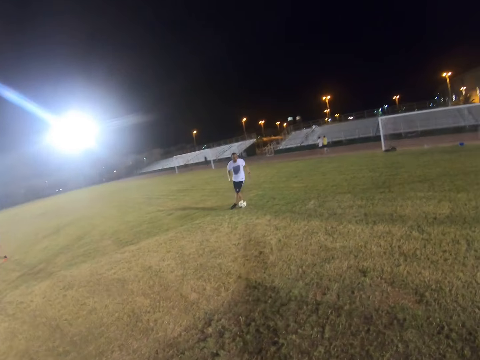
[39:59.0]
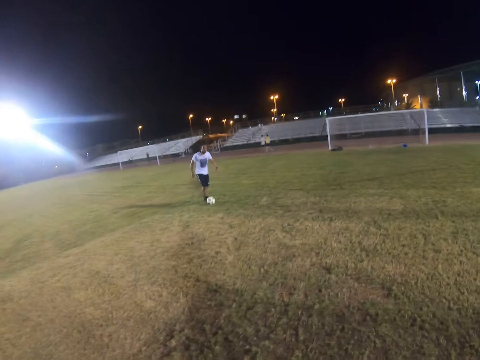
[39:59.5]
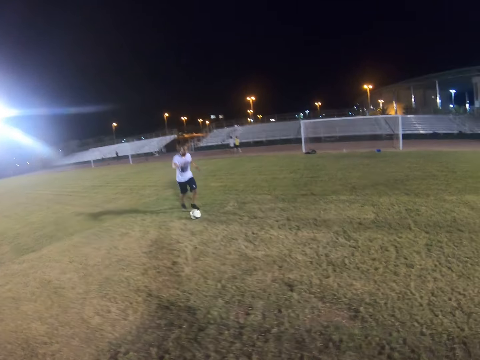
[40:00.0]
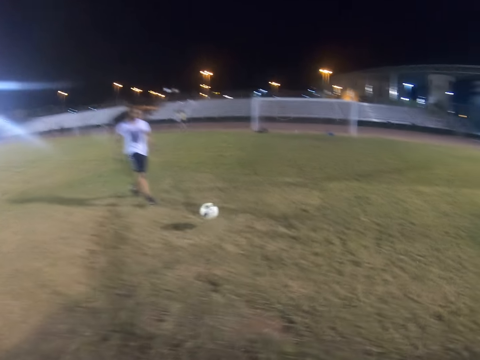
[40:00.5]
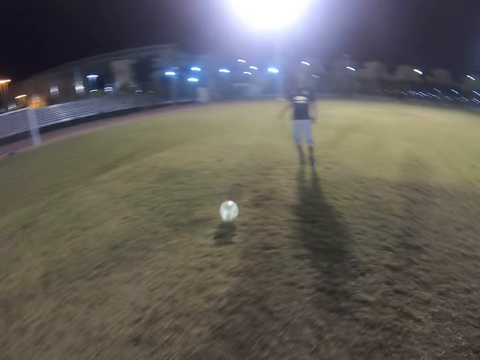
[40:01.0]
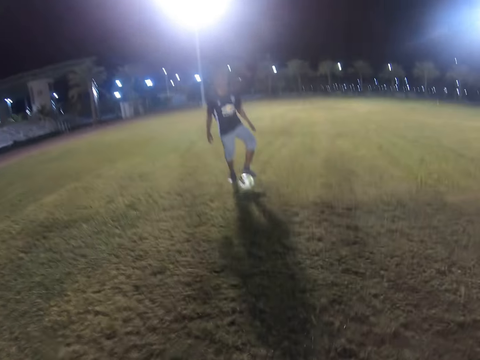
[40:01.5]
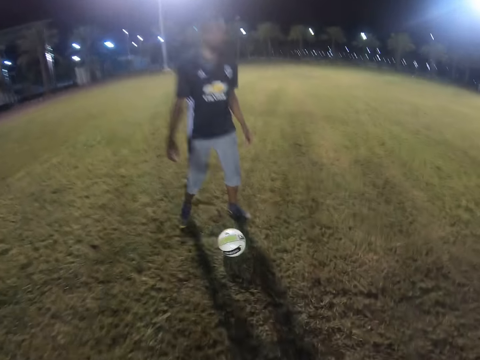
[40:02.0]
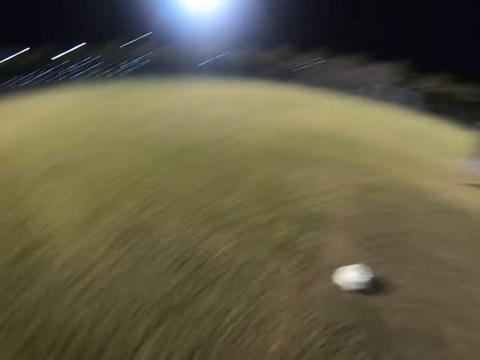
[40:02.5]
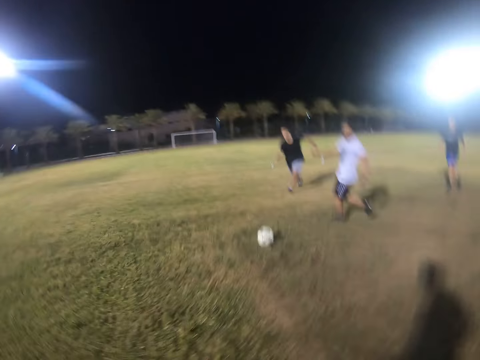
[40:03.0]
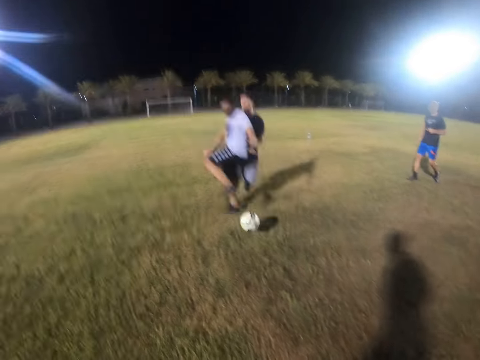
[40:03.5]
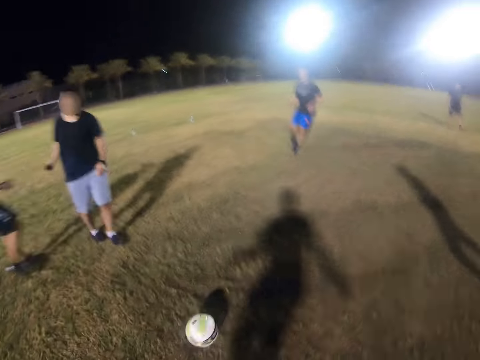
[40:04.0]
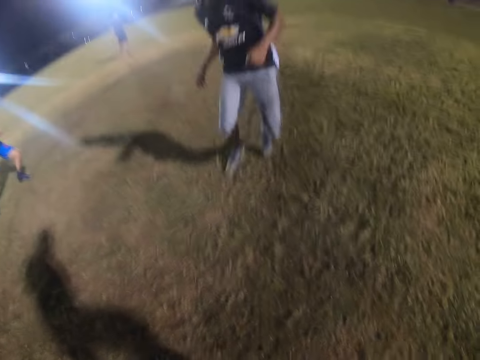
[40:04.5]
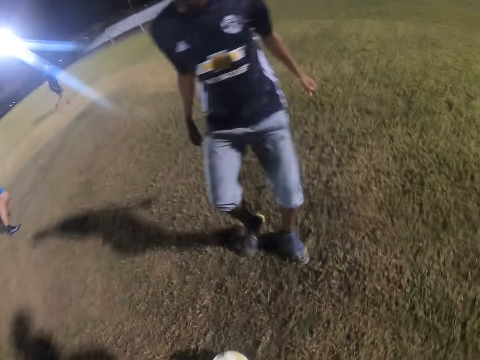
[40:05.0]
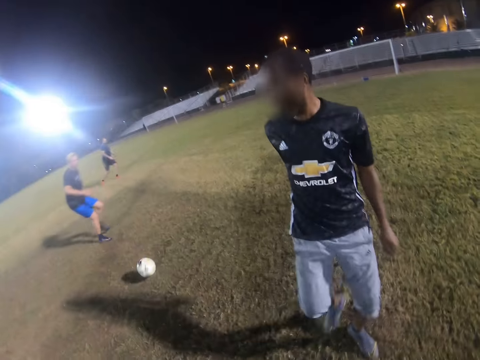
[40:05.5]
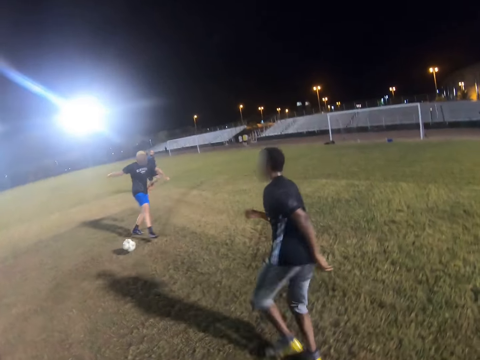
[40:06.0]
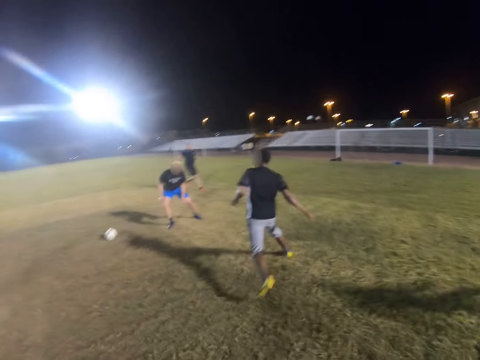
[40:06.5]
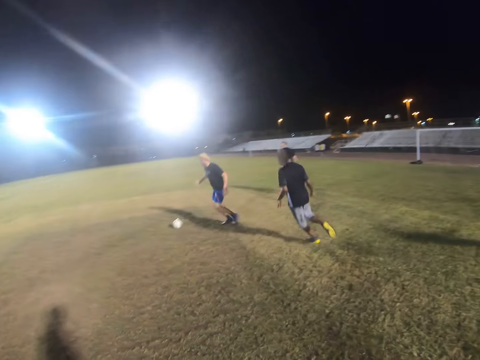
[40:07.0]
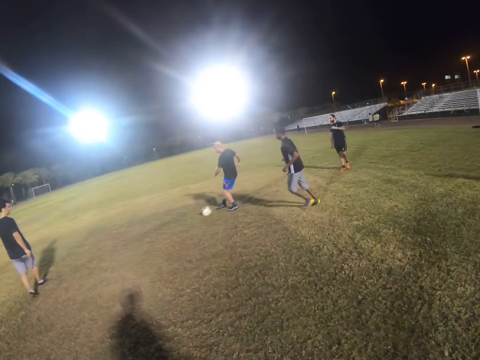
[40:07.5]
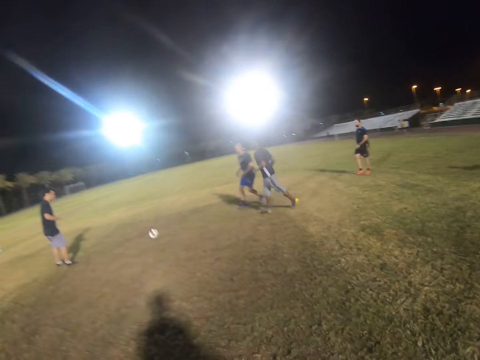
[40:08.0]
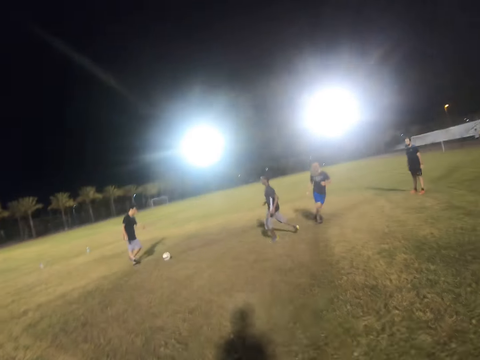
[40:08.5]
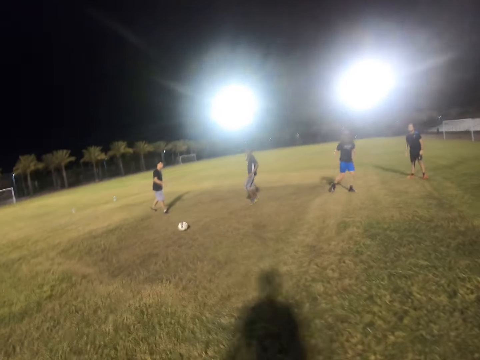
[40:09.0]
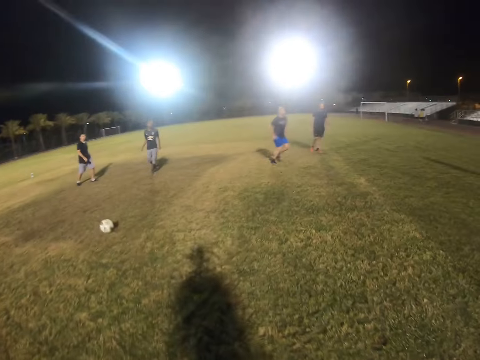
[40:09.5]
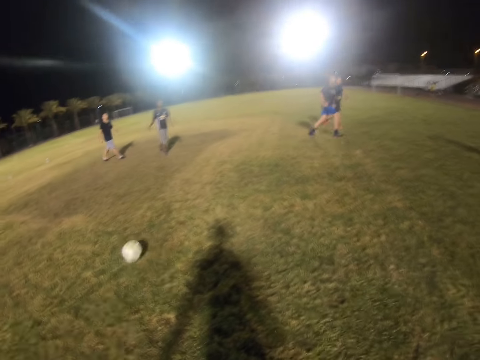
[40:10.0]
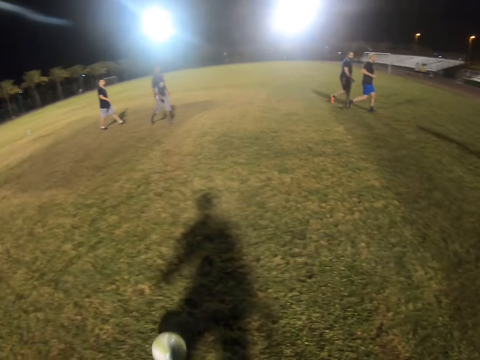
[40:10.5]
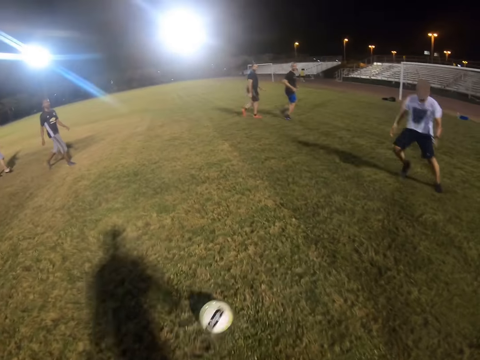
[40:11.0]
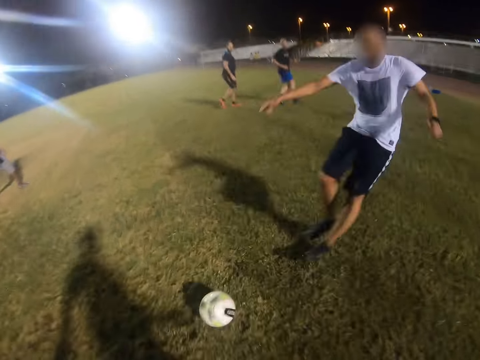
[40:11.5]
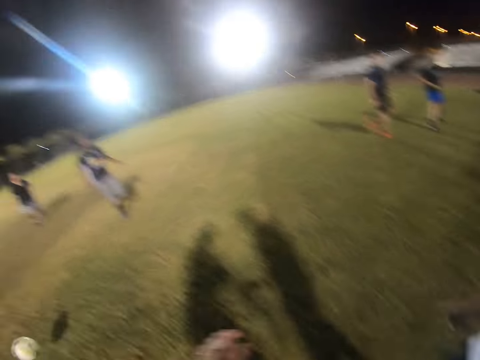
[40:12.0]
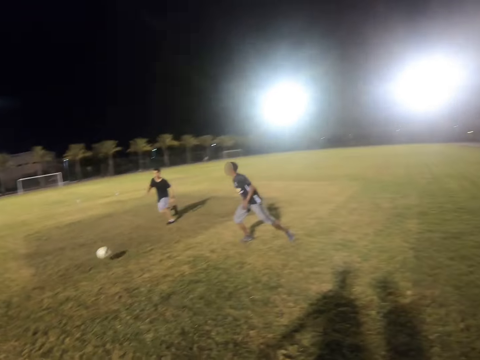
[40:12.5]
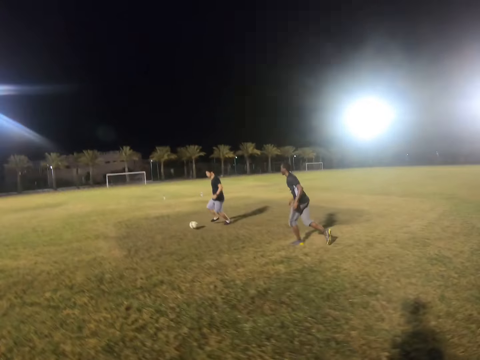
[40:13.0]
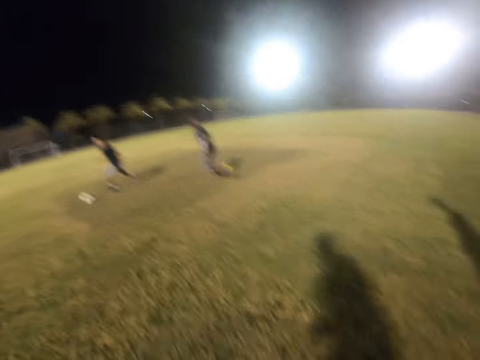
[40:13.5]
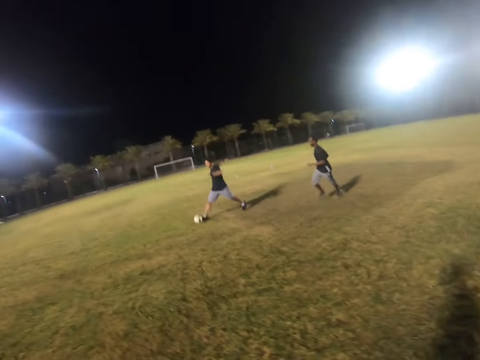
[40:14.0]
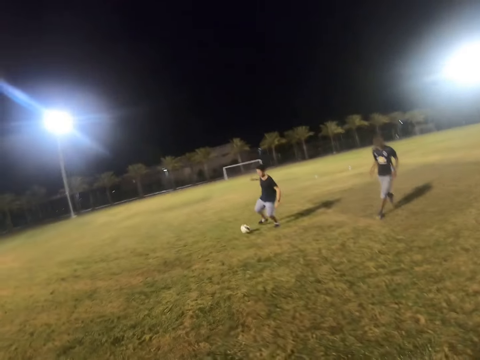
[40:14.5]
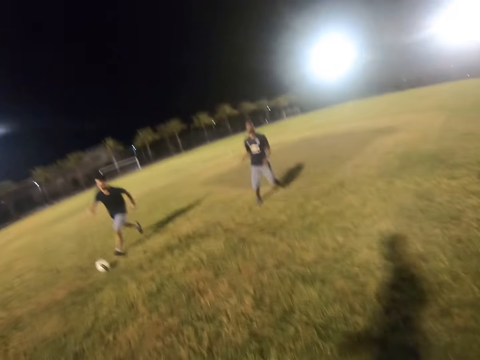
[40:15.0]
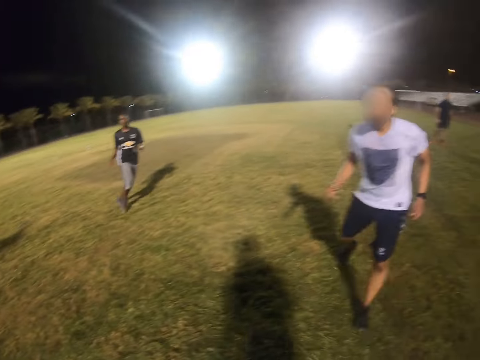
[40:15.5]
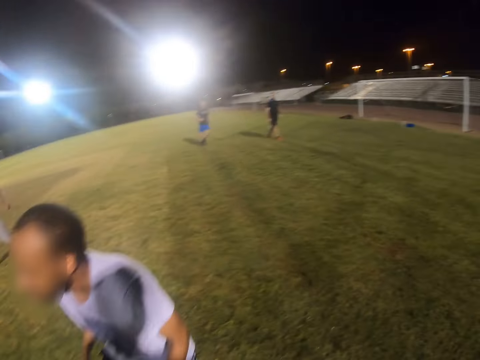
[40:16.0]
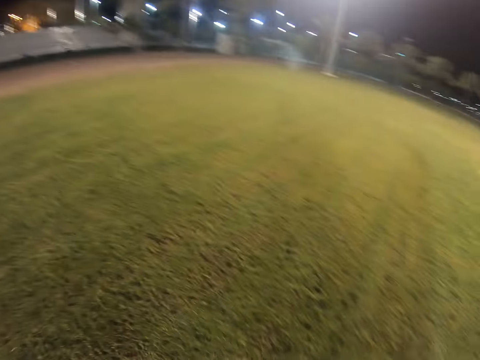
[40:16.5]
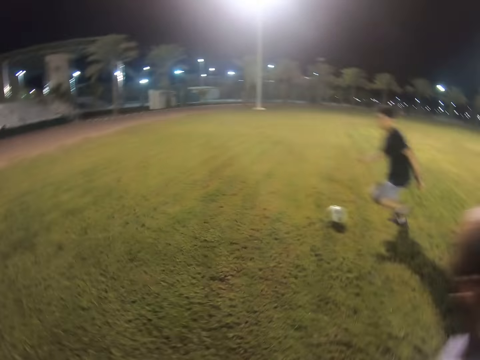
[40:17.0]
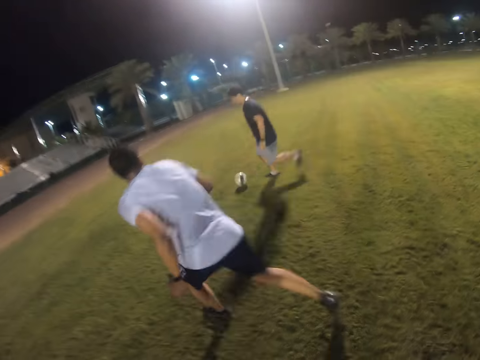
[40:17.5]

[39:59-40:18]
The camera wearer jogs towards the ball. They get the ball and kick the ball. They walk on the field. A person passes the ball to the camera wearer. The camera wearer controls the ball. They kick the ball back. They tackle the ball. They jog on the field.

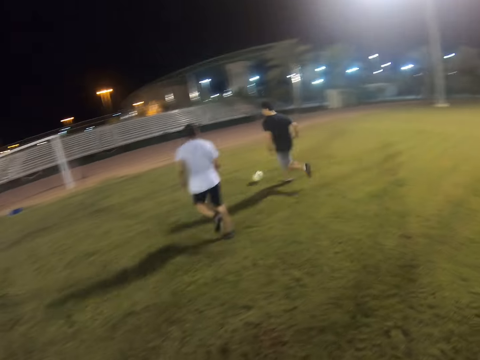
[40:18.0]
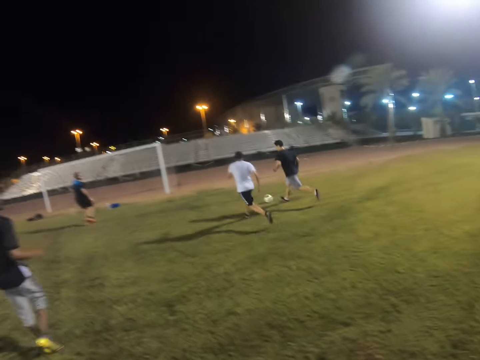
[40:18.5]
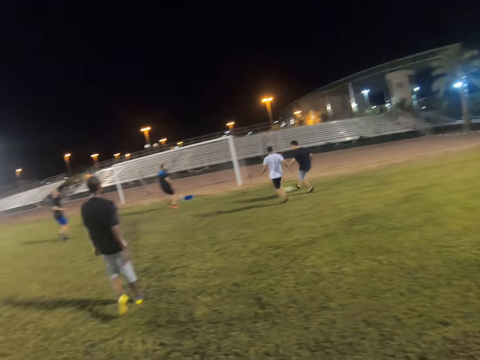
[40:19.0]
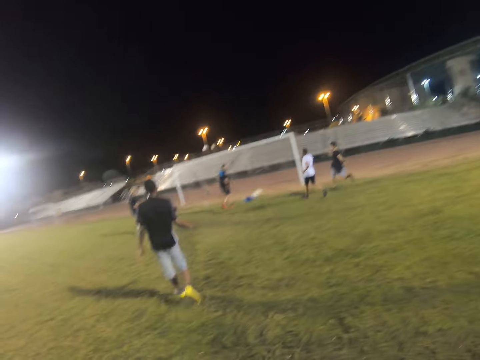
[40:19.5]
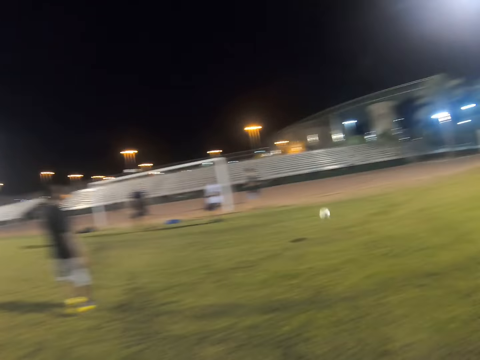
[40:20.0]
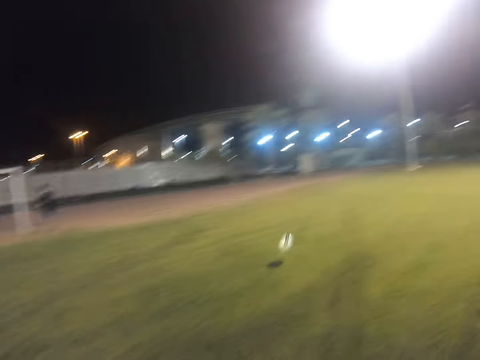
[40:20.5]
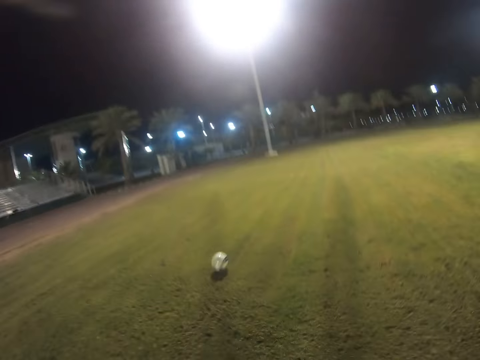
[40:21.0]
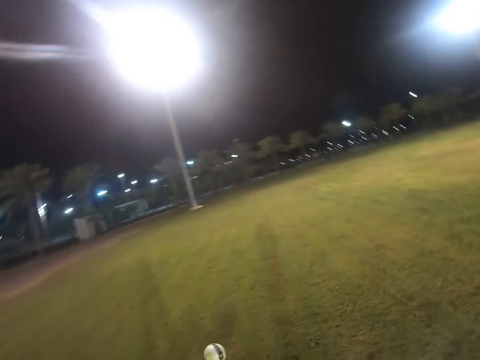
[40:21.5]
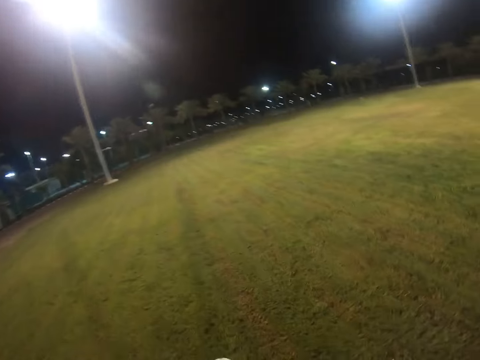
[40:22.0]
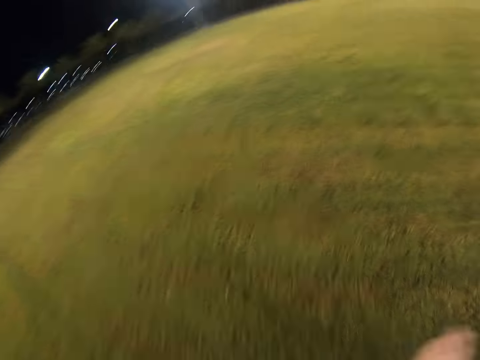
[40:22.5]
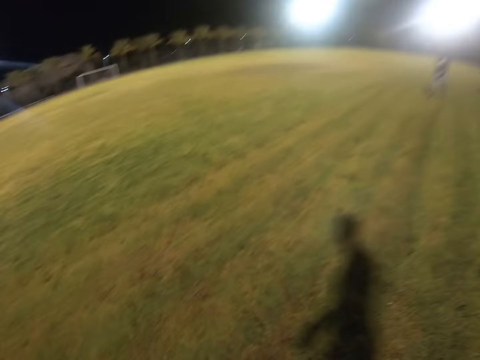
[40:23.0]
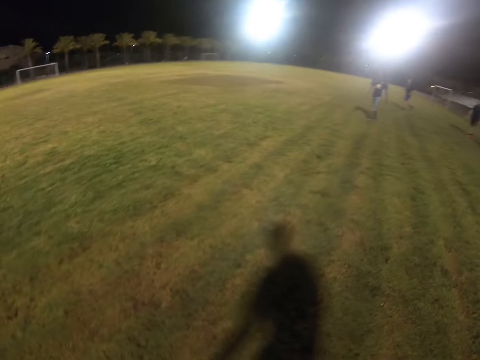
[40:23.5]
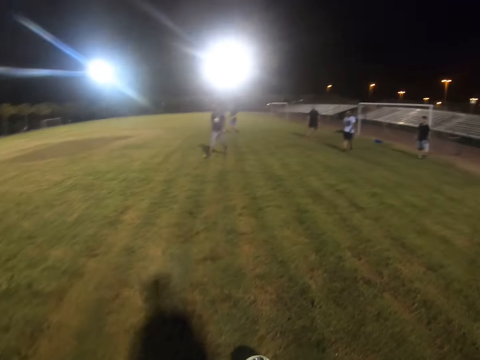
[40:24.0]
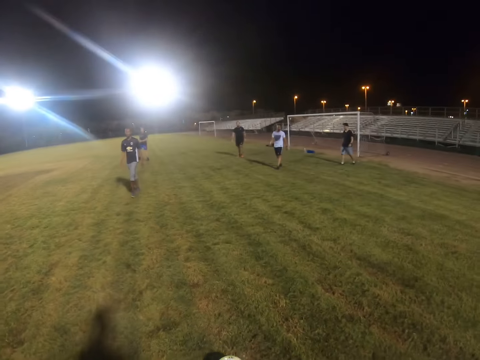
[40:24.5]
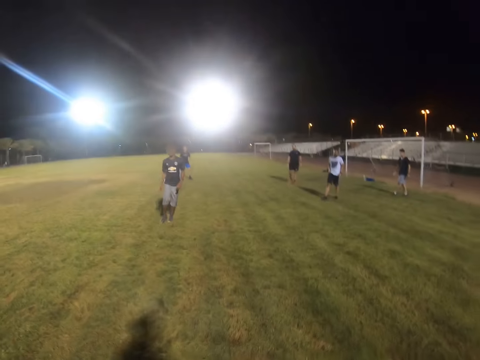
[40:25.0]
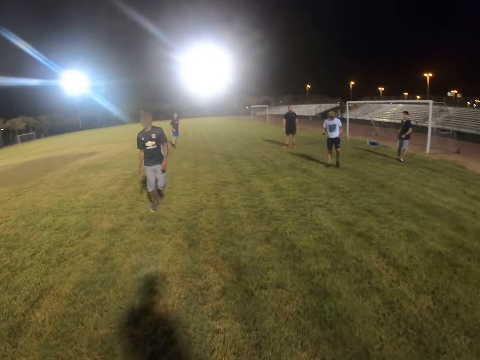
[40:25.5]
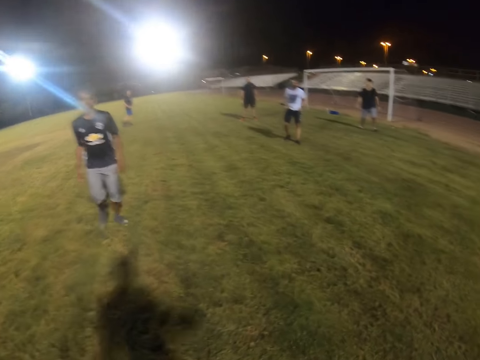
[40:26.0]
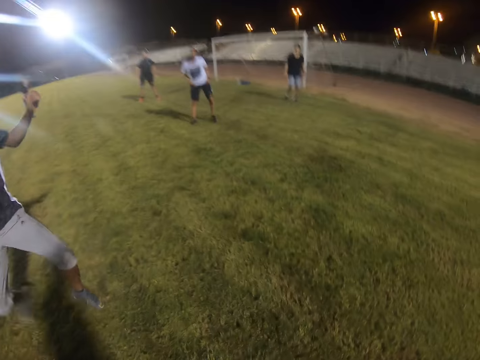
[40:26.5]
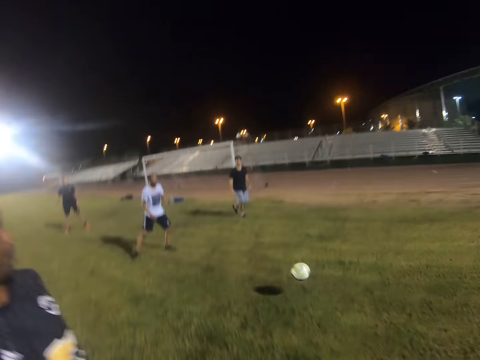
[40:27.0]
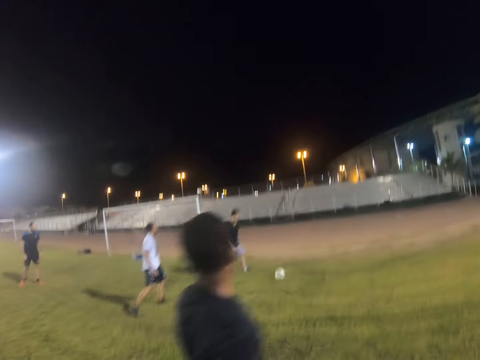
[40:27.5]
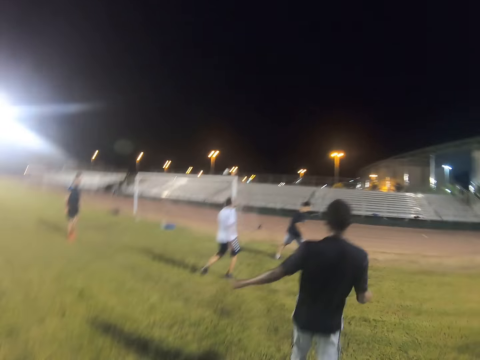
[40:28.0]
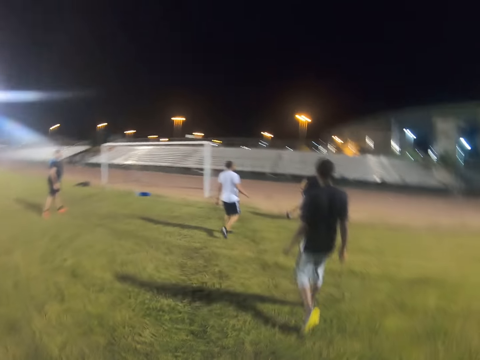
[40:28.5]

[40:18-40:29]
The camera wearer runs towards the ball. They get the ball. They walk on the field. They kick the ball.
